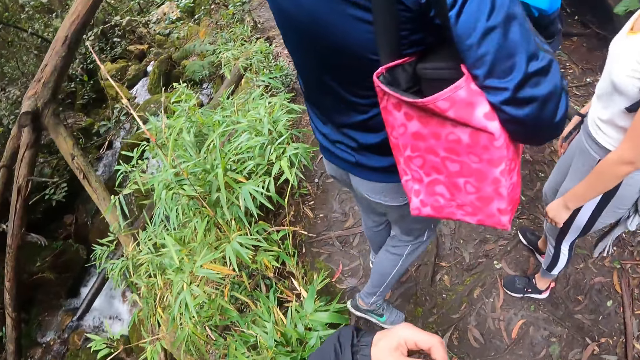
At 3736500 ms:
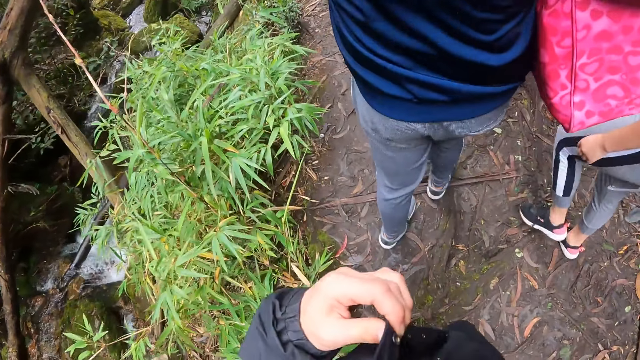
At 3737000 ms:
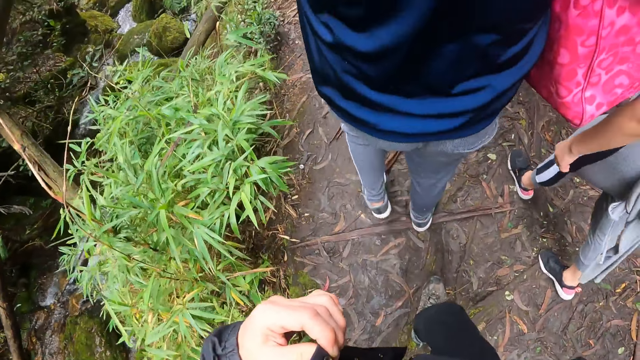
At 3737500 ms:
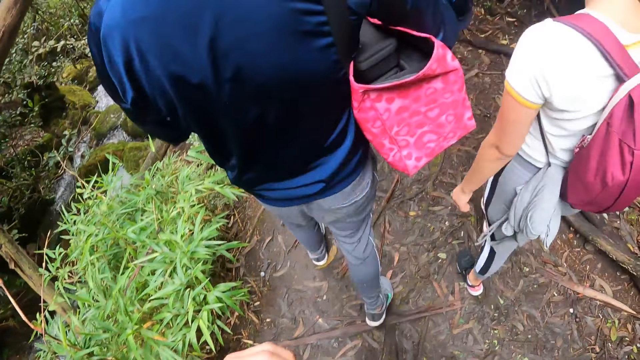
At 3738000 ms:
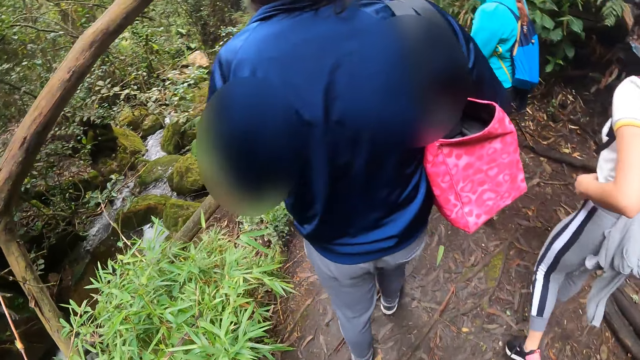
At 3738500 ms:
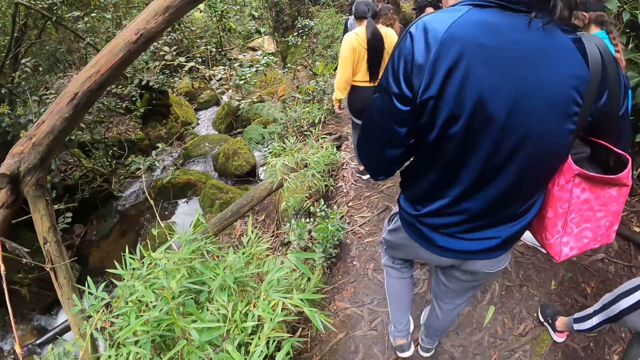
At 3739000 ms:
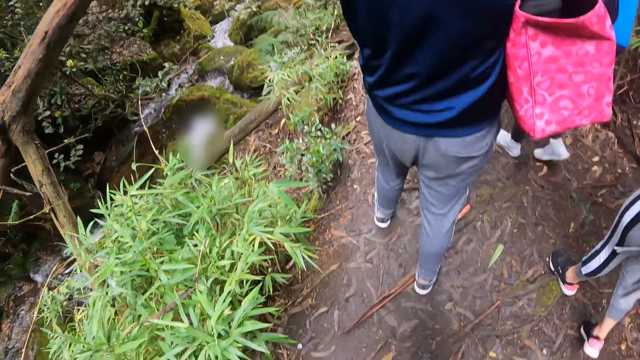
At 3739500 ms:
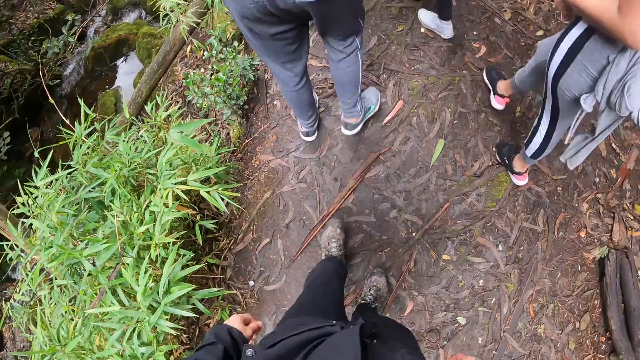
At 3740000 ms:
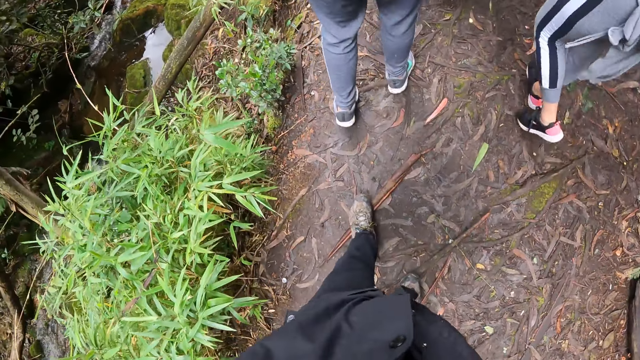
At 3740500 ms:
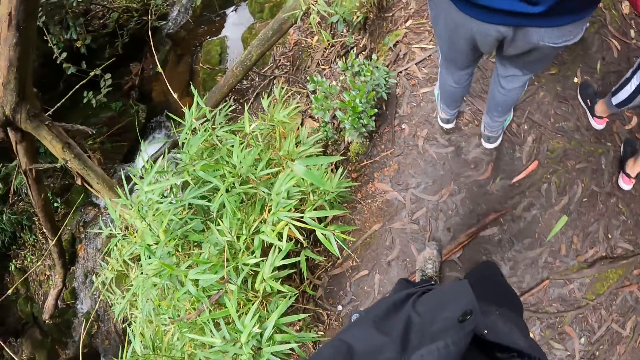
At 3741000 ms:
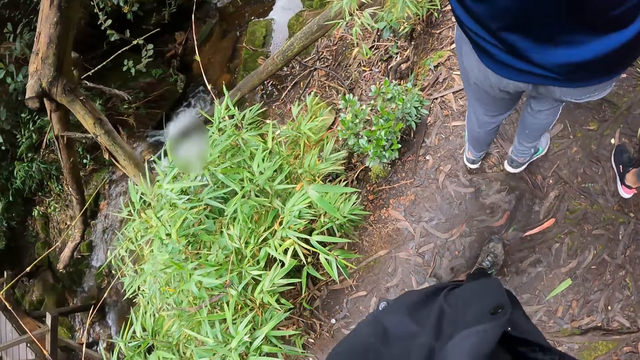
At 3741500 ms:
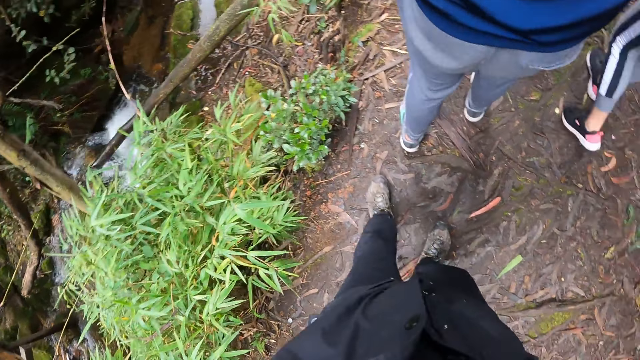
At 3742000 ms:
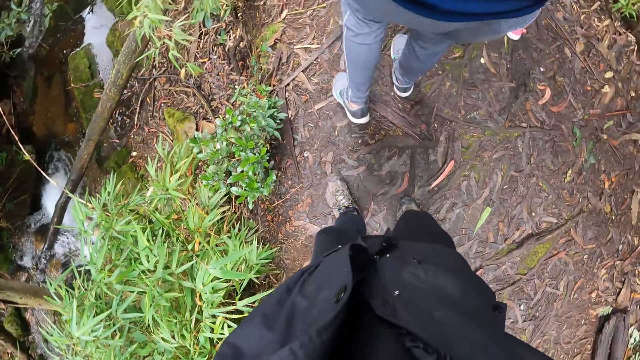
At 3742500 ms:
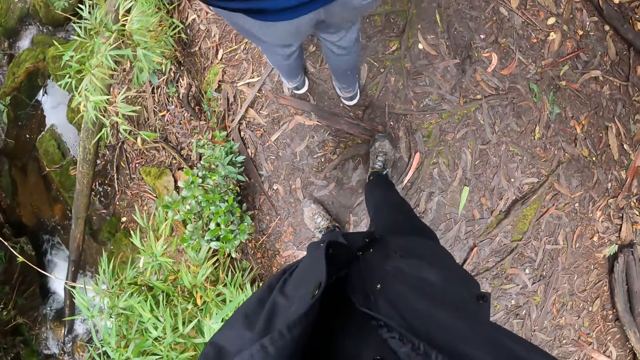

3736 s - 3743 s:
The camera wearer walks around the forest with the team.

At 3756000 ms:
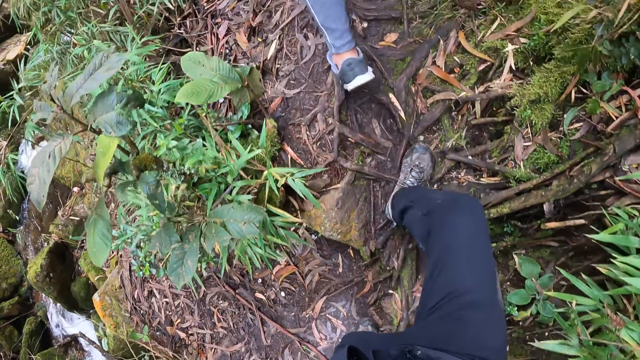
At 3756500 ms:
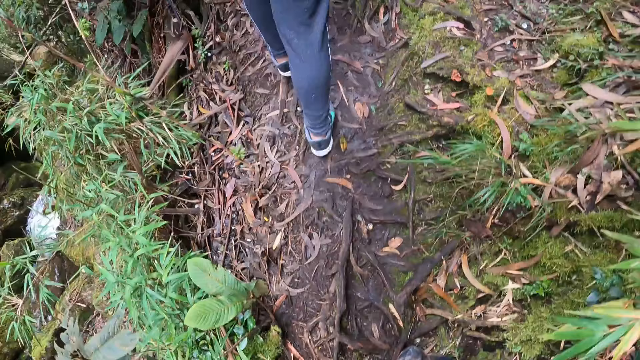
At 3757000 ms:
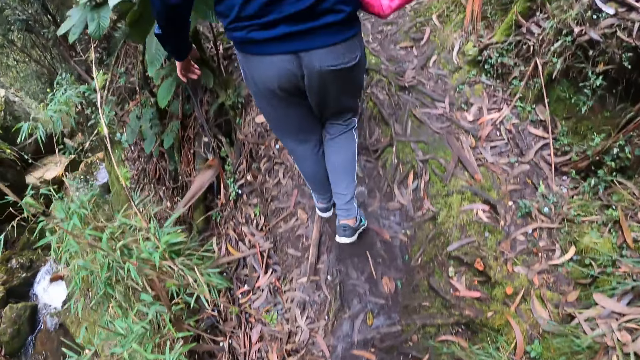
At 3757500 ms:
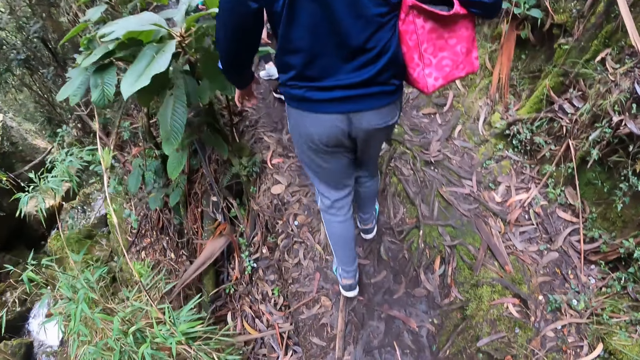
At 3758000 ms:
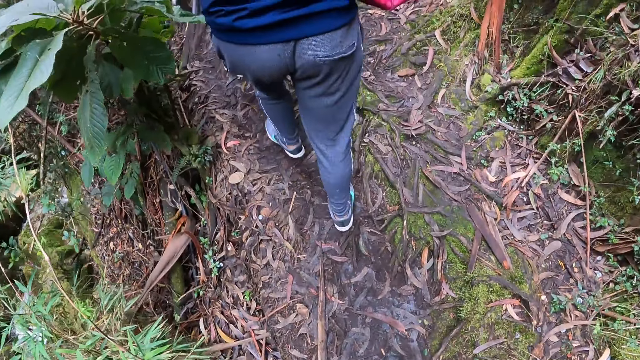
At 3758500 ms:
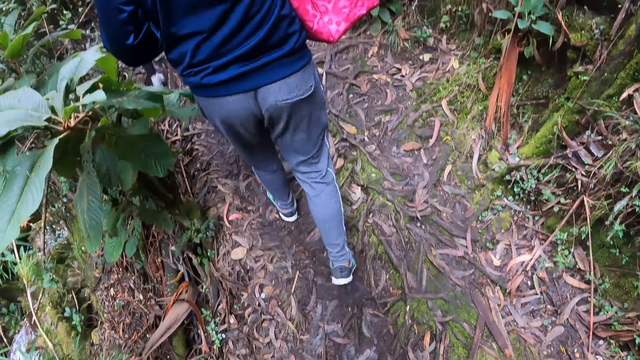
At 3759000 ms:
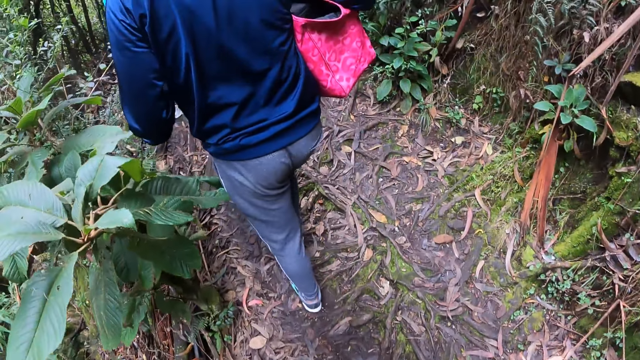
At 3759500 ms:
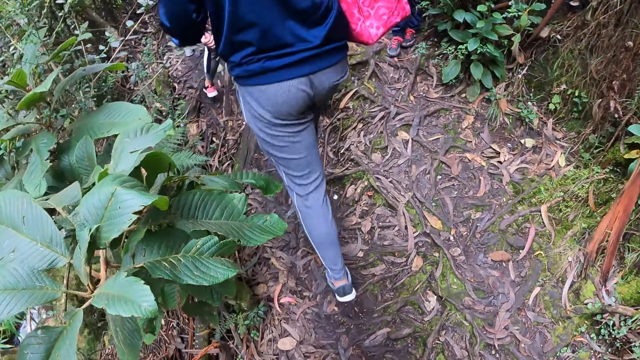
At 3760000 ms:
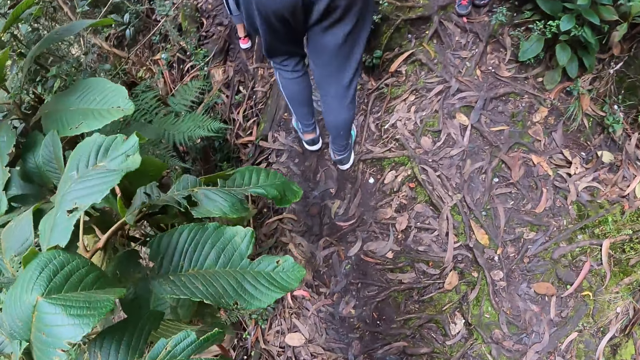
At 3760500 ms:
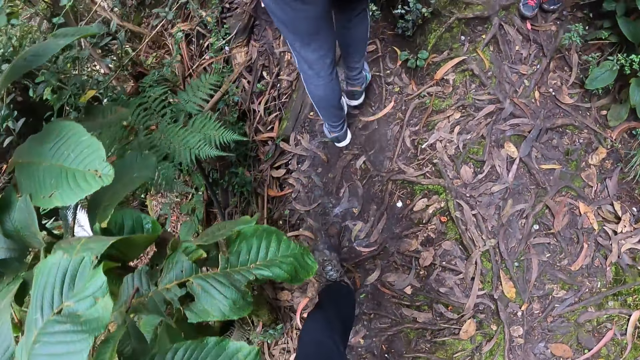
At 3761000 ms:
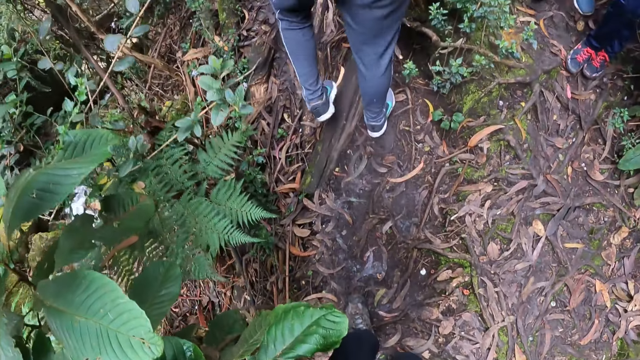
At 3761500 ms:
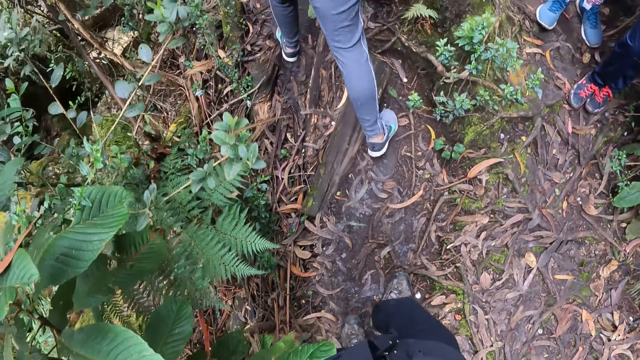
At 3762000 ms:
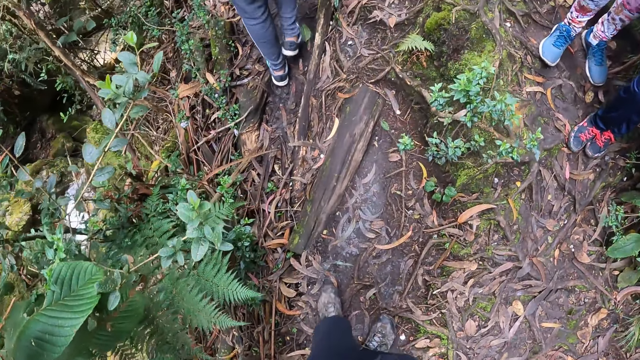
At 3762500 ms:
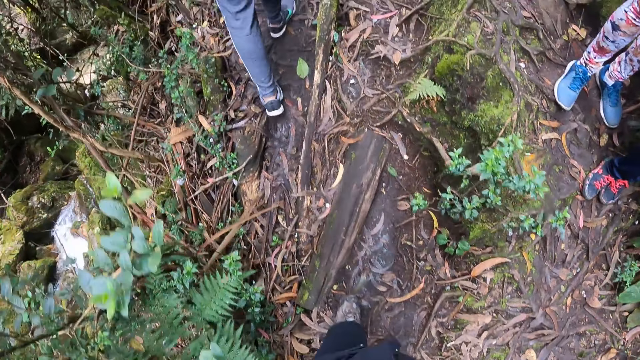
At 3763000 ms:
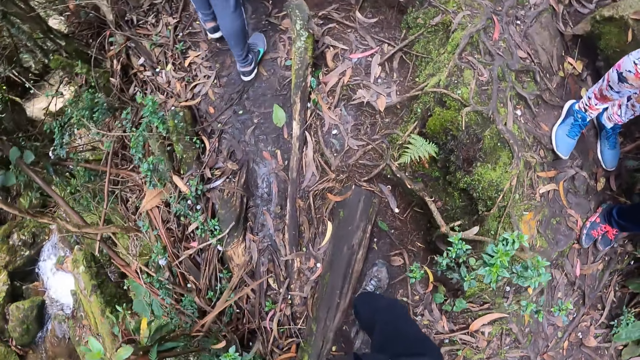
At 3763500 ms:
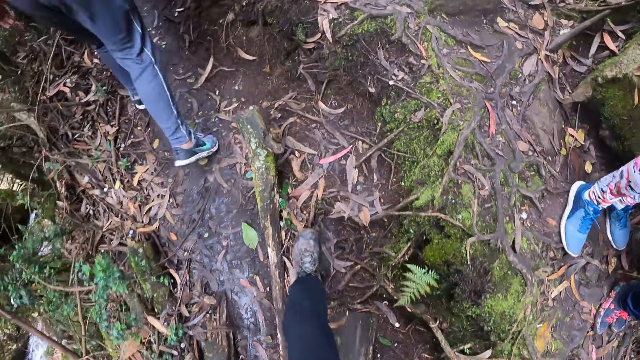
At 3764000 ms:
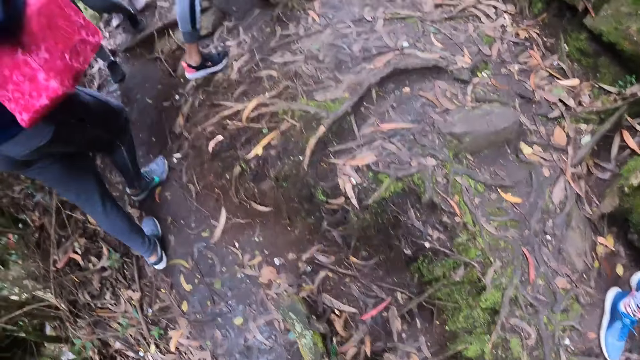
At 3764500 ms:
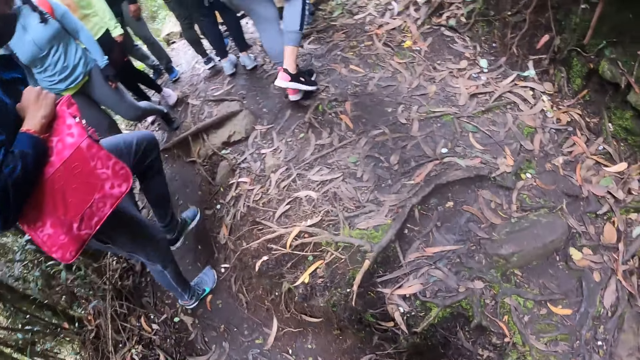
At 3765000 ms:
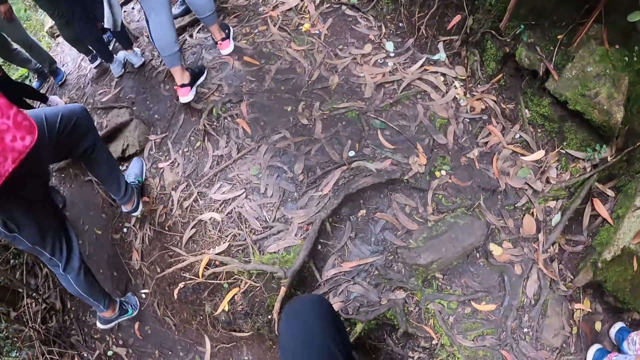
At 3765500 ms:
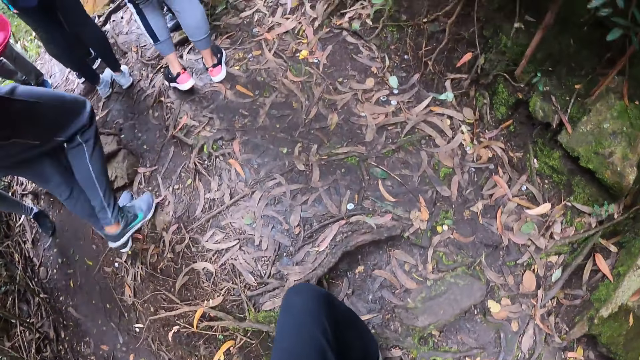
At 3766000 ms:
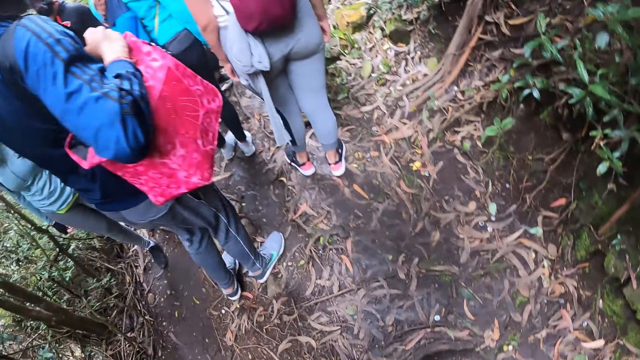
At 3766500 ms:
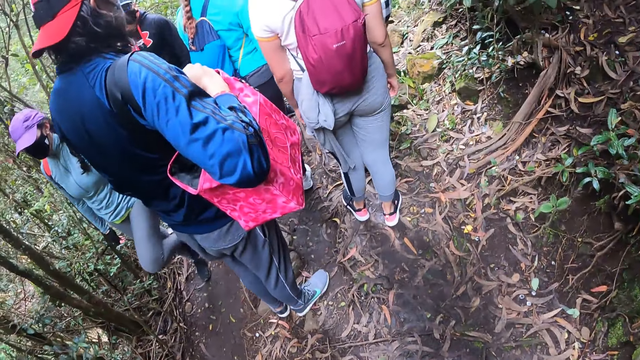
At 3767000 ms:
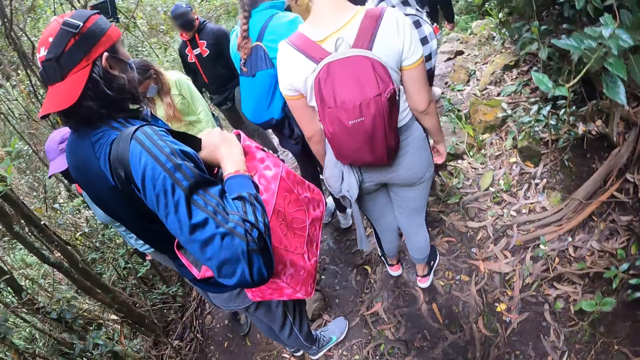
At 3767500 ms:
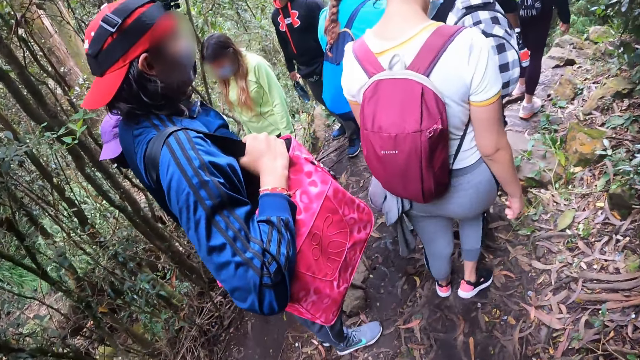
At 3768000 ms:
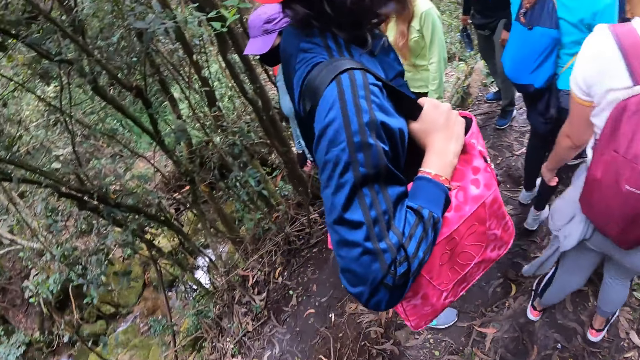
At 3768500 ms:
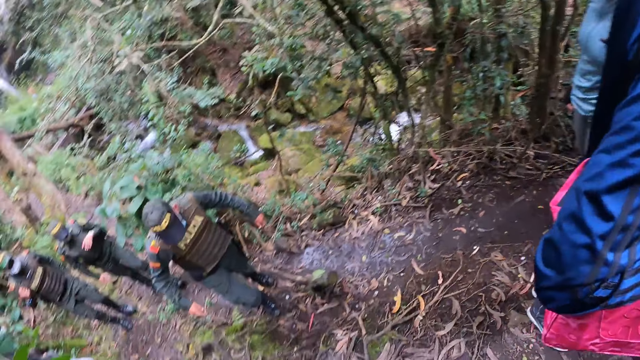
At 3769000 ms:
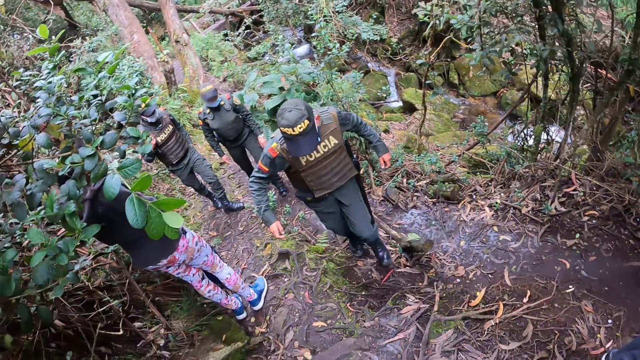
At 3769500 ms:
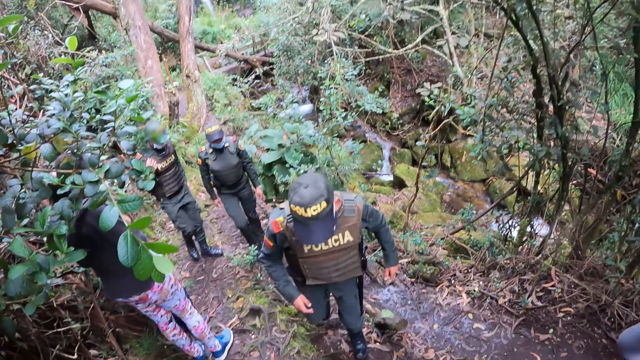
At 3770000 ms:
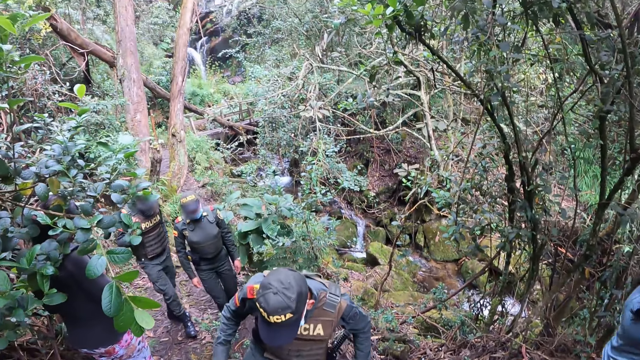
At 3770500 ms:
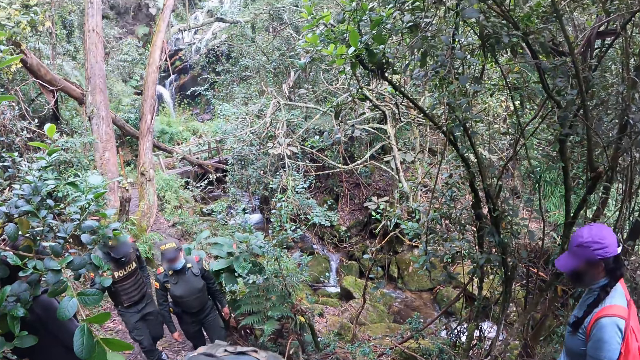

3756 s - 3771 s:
The camera wearer walks on the hill with a woman, another woman and a third woman. They look at the team. They look around the forest.
